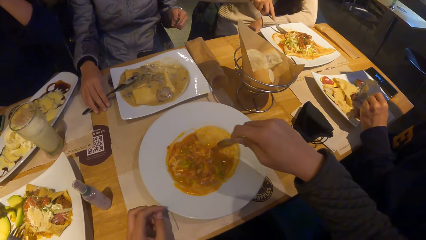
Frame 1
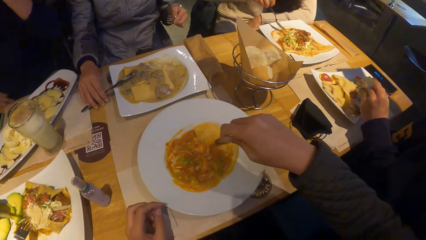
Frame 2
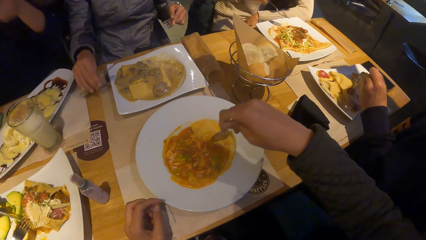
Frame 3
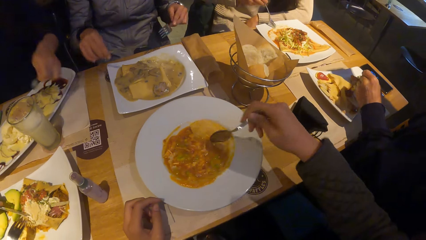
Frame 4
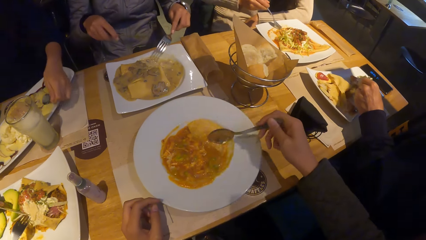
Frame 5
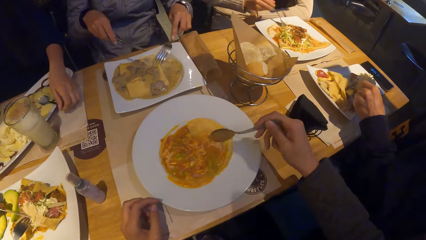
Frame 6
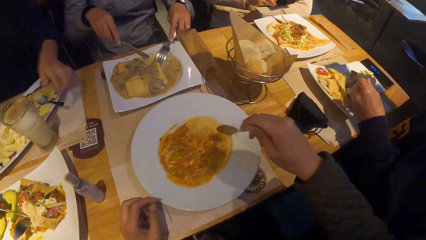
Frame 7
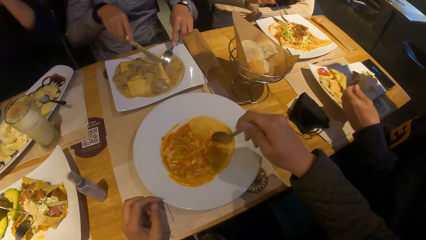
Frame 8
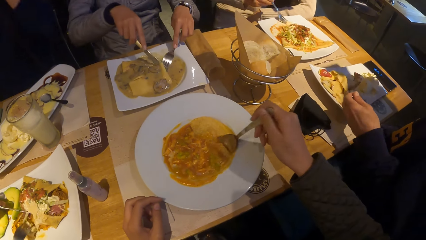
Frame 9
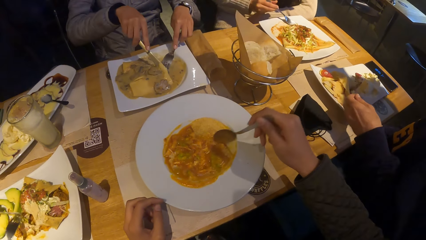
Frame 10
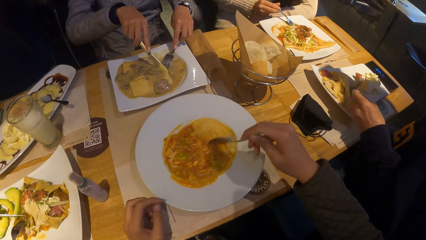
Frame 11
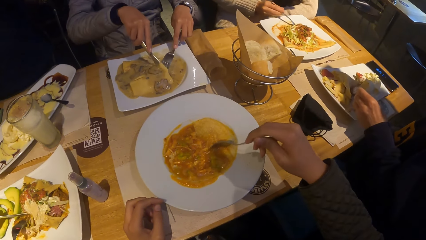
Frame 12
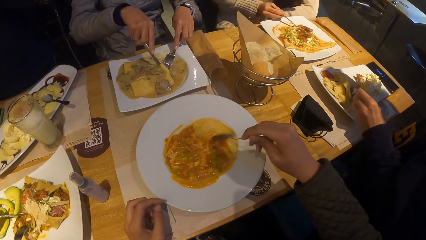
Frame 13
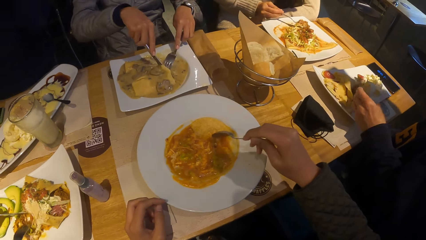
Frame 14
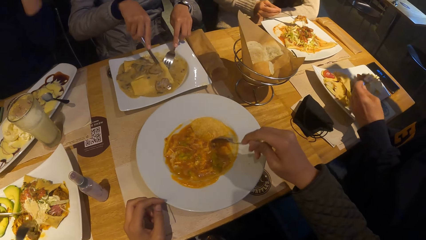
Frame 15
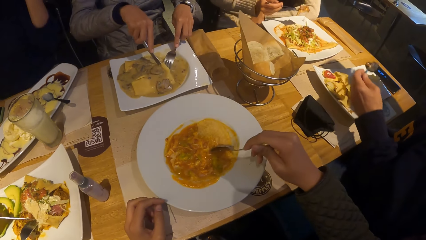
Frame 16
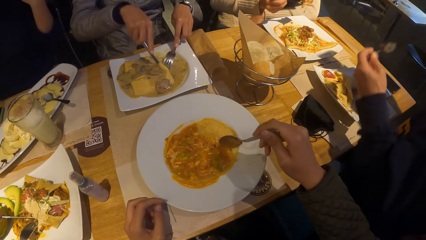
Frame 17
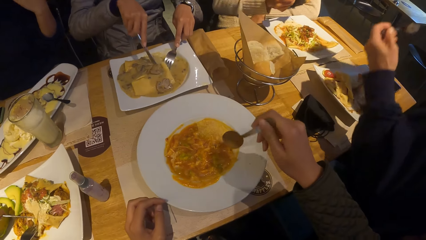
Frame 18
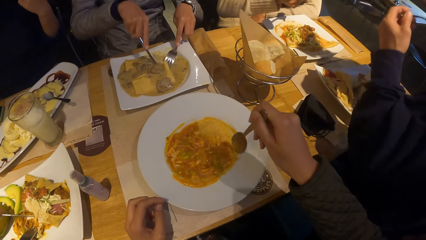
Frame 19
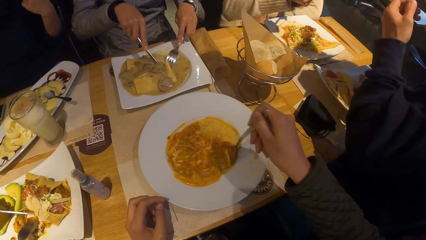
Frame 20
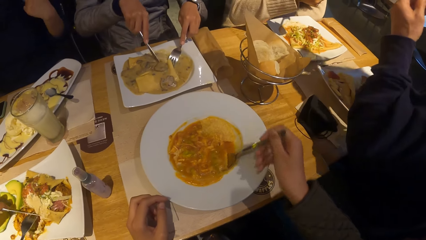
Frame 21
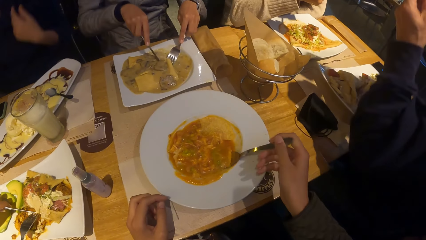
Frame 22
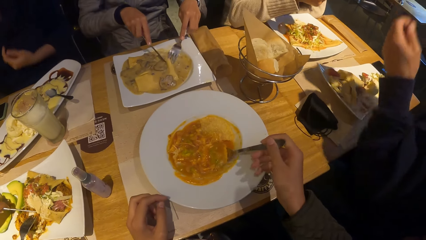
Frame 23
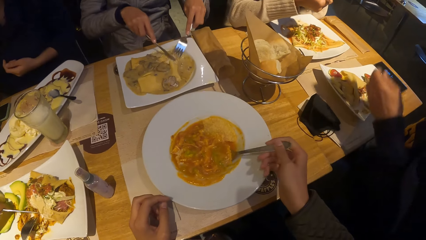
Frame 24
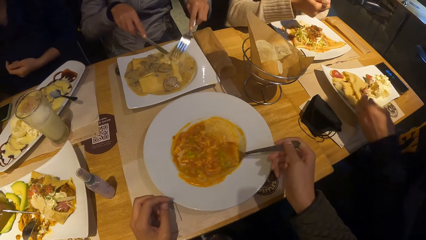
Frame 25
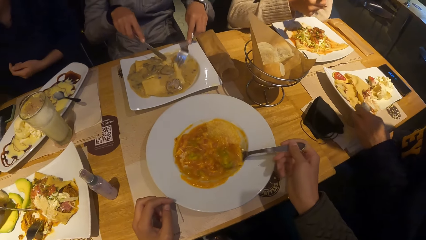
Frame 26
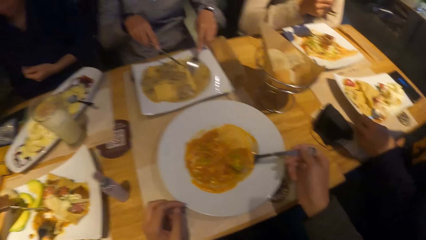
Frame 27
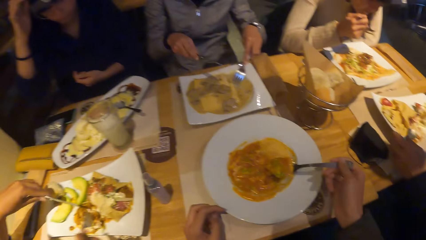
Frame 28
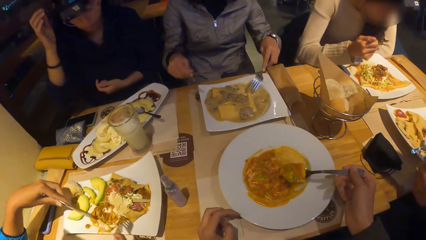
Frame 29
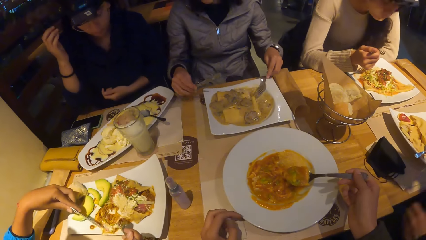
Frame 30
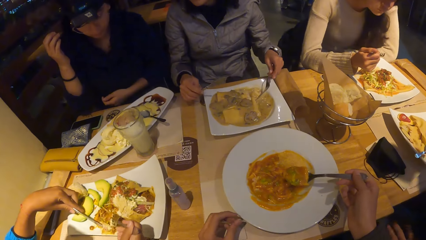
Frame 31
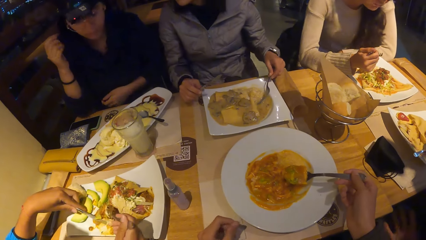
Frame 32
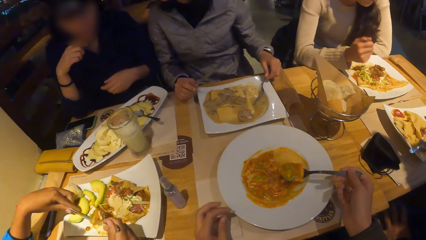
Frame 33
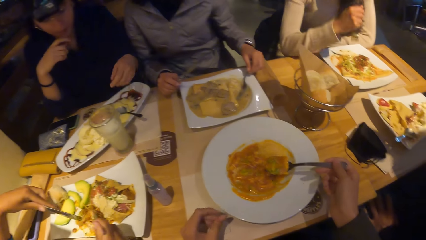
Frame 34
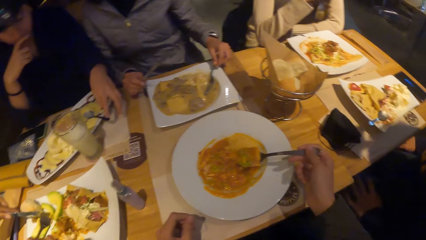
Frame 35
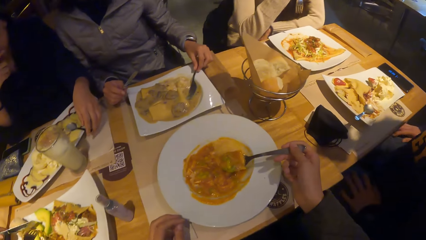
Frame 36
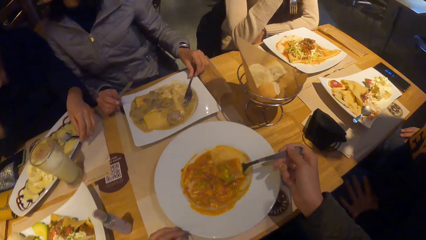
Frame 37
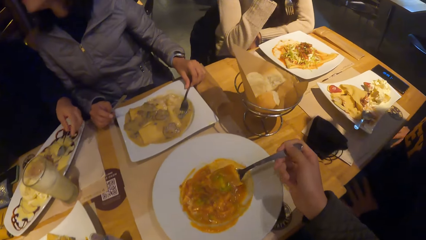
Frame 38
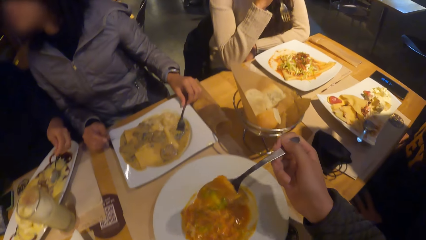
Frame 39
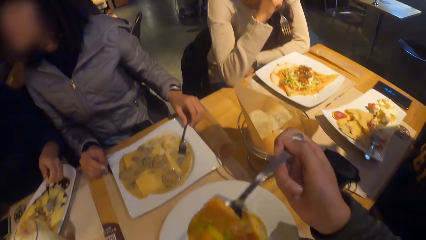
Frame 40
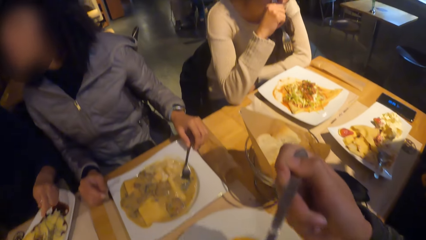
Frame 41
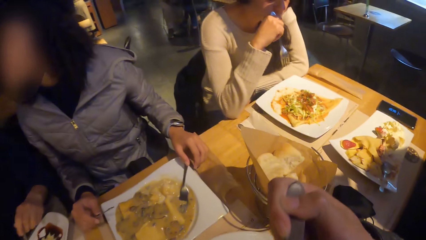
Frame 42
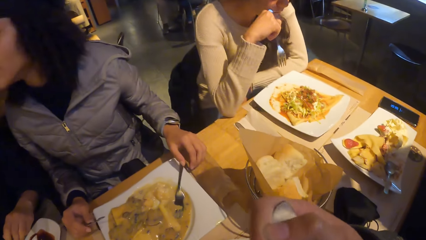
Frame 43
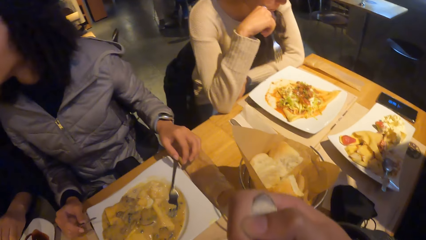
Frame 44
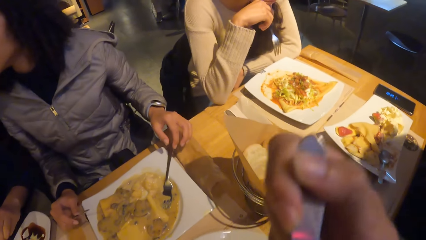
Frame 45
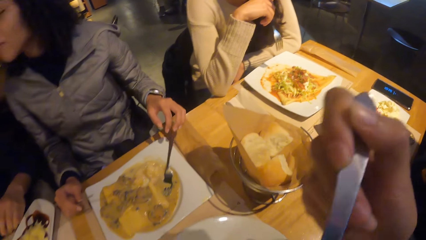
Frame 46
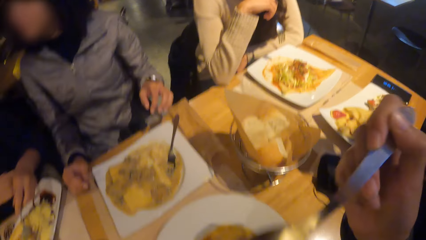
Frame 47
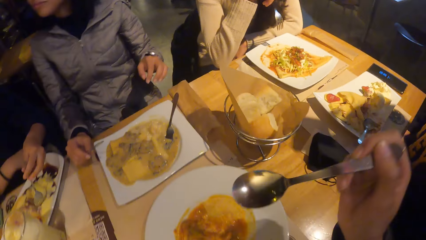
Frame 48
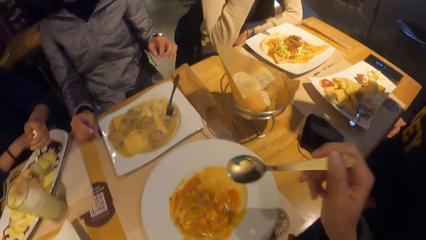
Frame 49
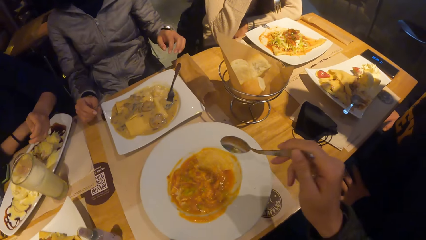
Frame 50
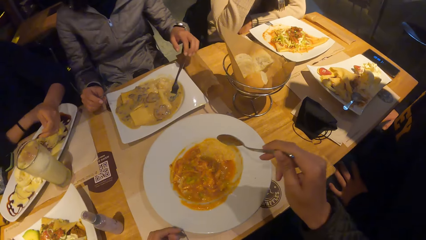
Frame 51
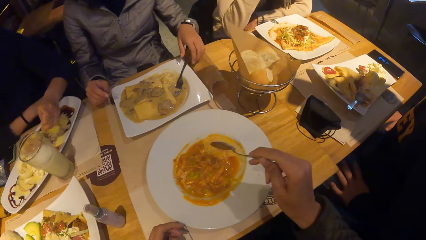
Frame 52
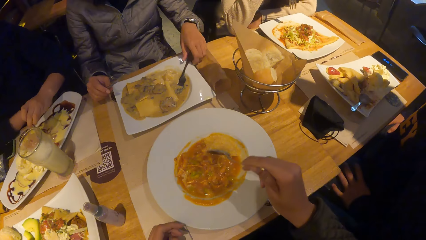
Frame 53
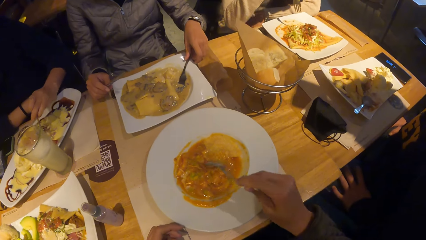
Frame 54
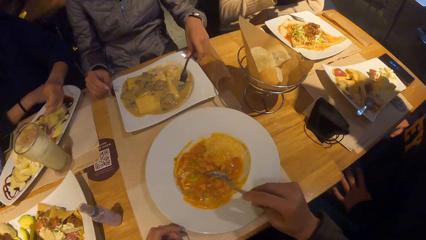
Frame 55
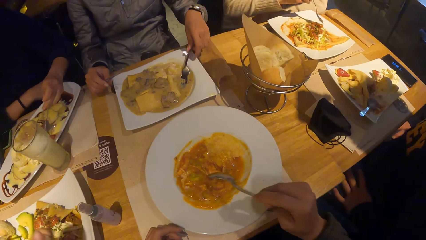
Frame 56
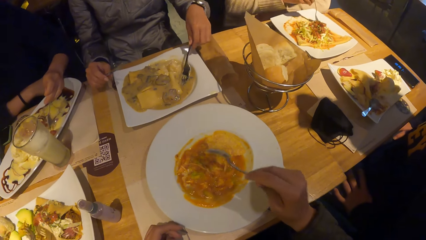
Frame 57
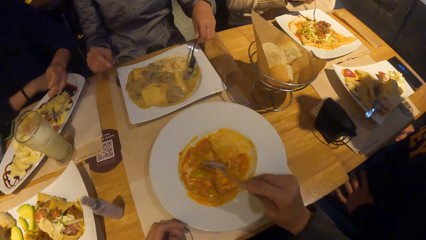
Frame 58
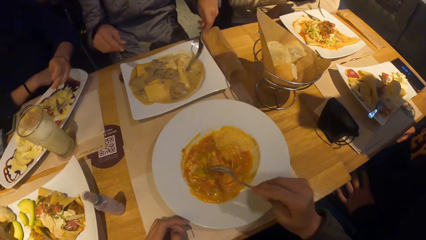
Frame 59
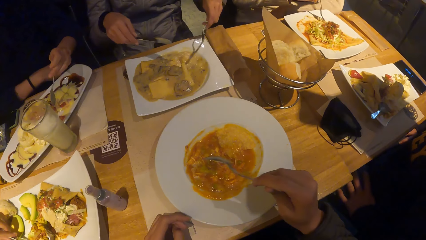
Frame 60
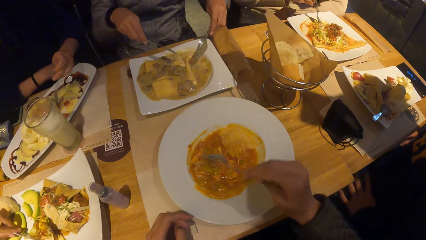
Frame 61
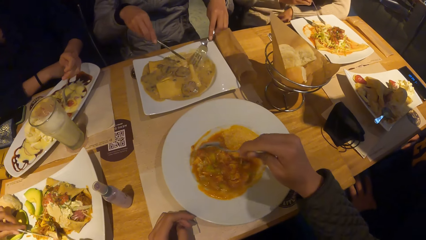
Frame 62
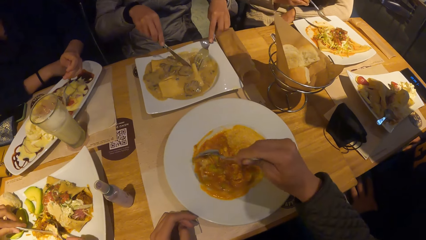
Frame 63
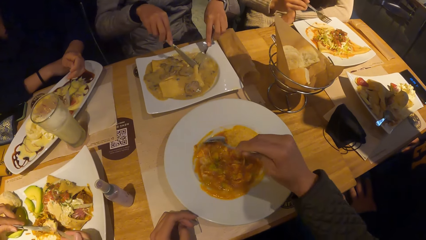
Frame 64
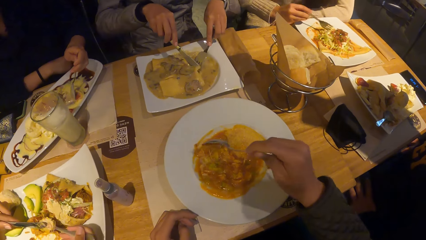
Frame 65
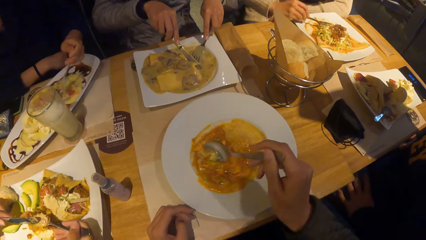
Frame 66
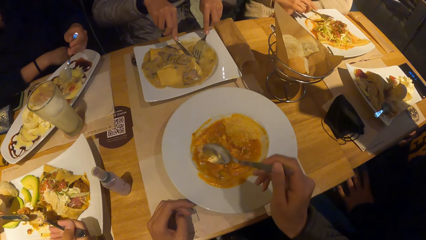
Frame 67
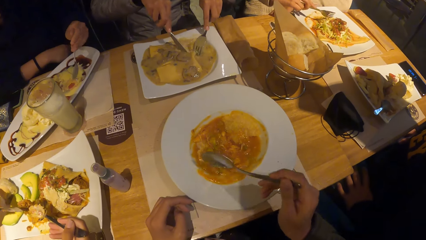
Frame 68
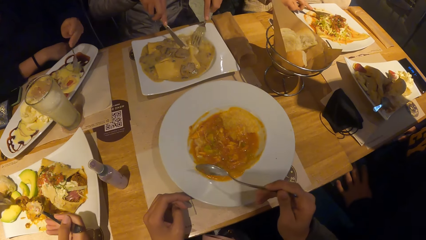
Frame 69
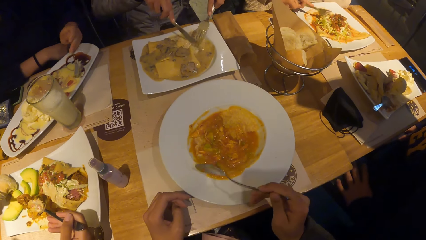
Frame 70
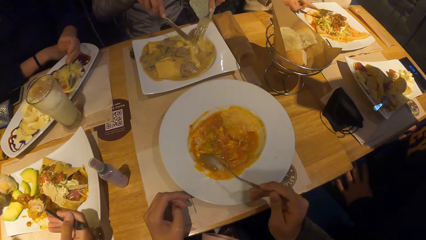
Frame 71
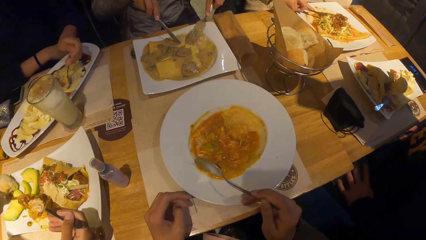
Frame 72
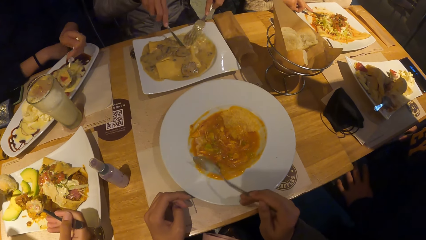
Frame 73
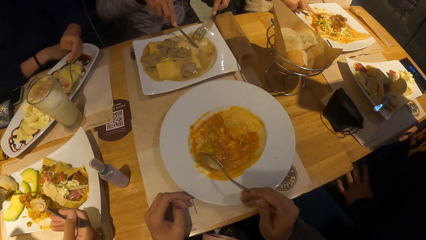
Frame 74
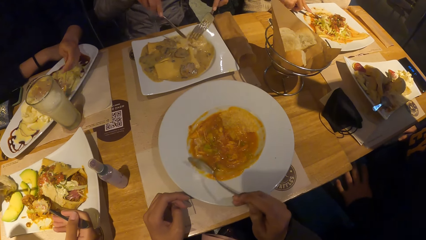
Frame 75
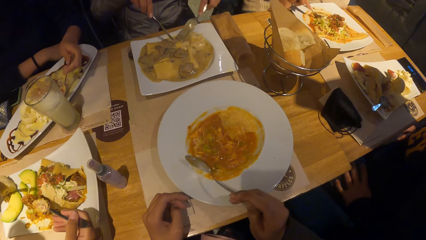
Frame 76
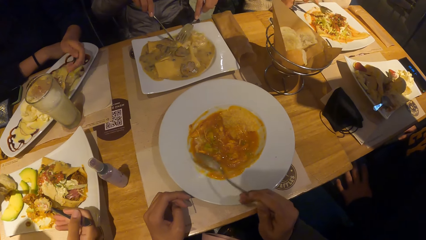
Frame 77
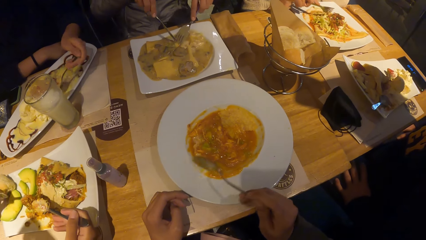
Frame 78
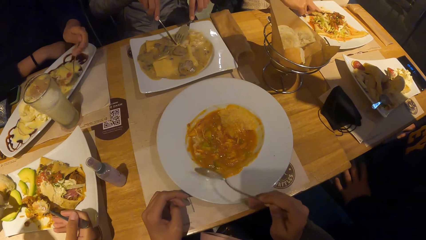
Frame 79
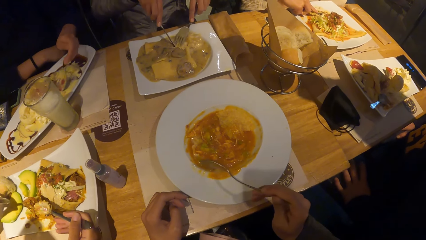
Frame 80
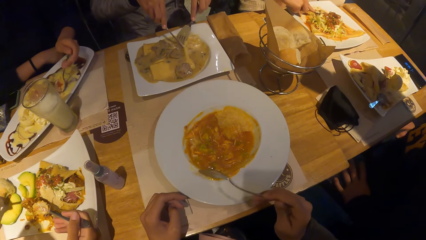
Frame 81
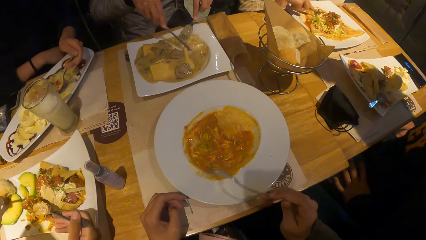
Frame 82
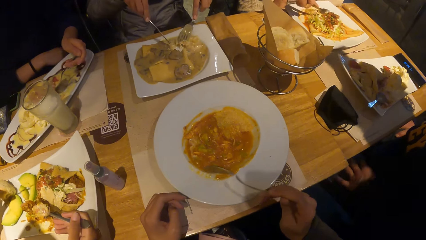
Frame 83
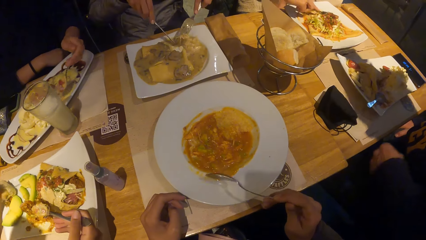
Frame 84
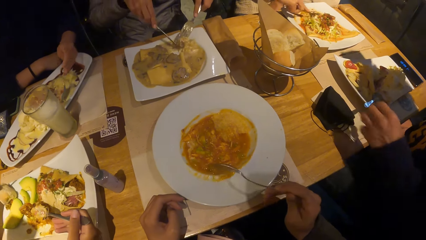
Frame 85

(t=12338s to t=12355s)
A woman picks a knife on the table with her right hand. Another woman eats the pasta from the plate with a spoon and a fork in both hands. The camera wearer scoops the food. A third woman drops the spoon on the plate with her left hand. The third woman picks the spoon on the plate with her left hand. The camera wearer eats the food. They sort the food.
